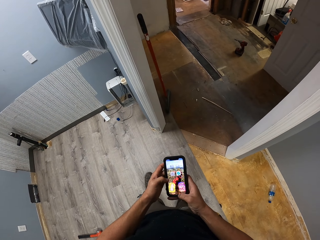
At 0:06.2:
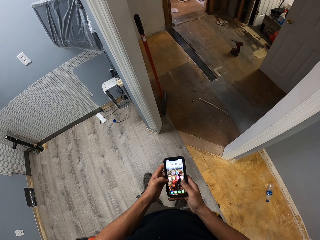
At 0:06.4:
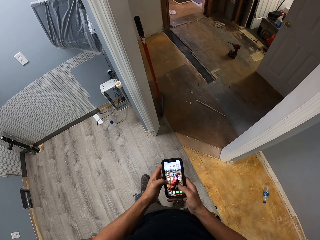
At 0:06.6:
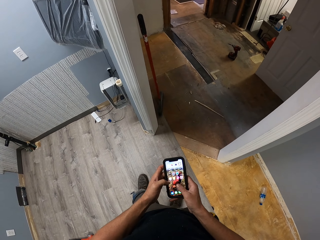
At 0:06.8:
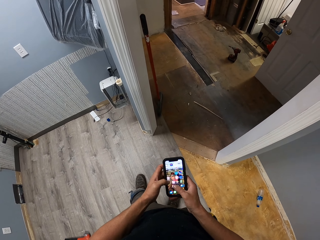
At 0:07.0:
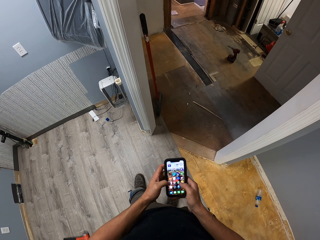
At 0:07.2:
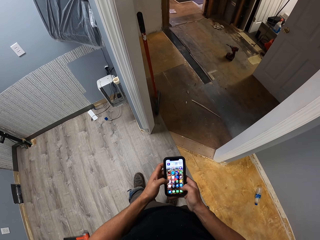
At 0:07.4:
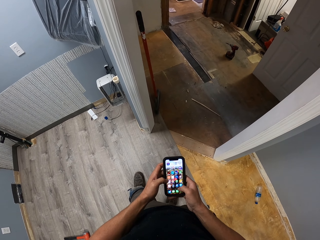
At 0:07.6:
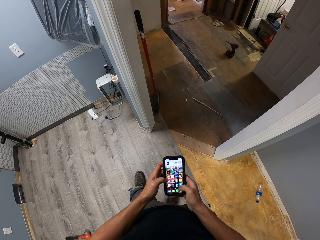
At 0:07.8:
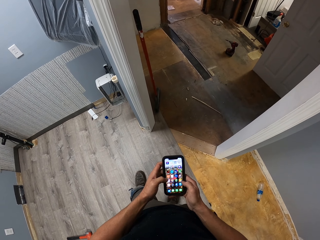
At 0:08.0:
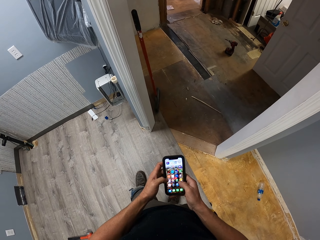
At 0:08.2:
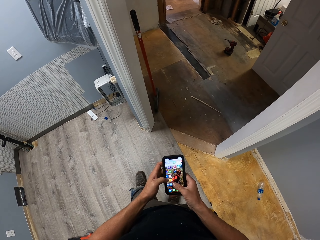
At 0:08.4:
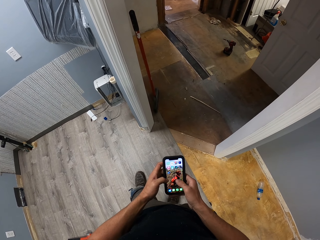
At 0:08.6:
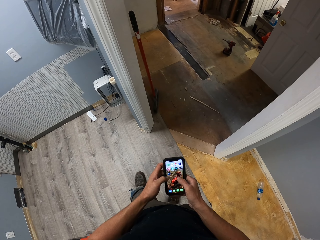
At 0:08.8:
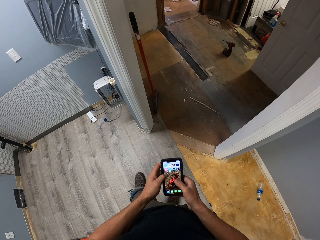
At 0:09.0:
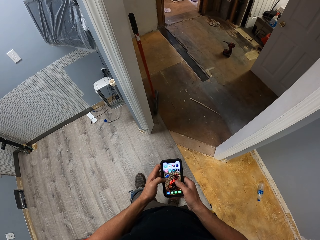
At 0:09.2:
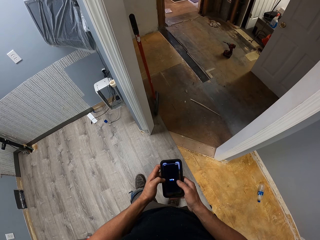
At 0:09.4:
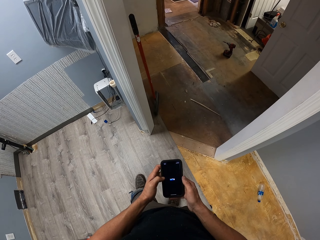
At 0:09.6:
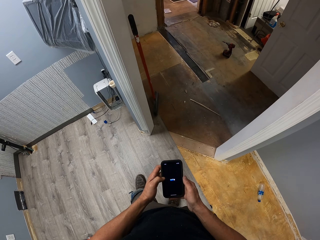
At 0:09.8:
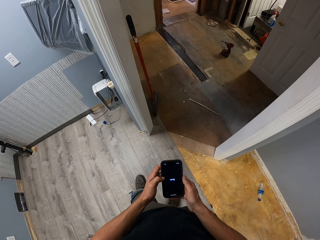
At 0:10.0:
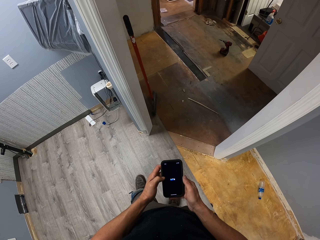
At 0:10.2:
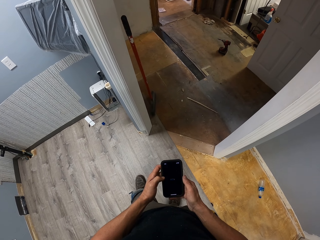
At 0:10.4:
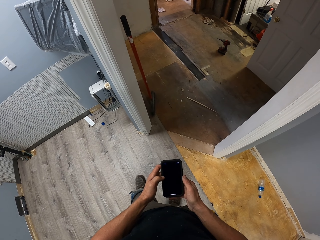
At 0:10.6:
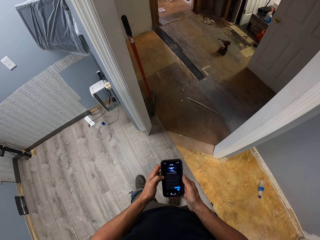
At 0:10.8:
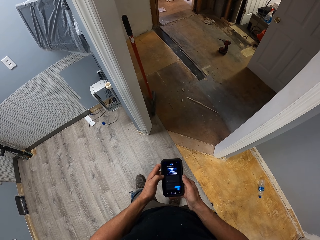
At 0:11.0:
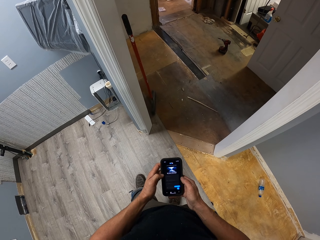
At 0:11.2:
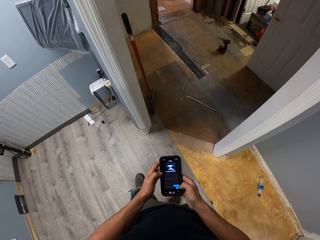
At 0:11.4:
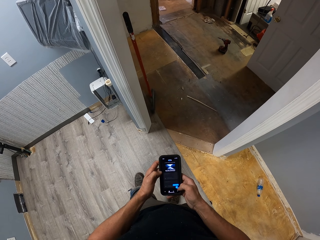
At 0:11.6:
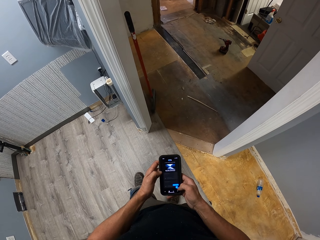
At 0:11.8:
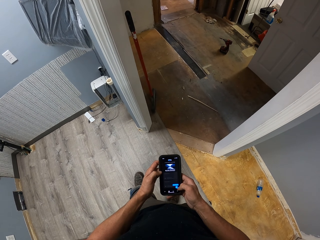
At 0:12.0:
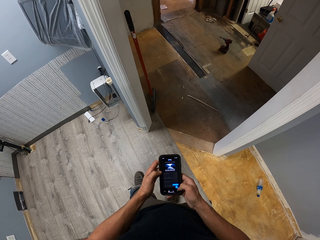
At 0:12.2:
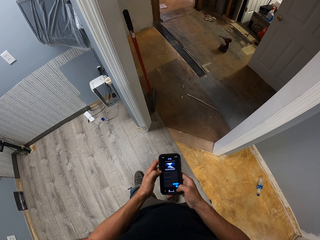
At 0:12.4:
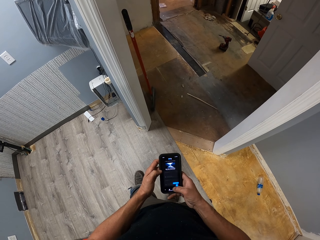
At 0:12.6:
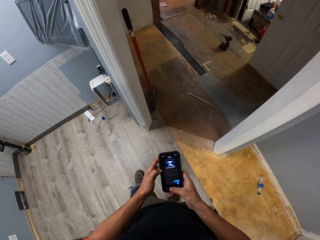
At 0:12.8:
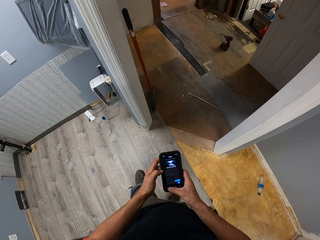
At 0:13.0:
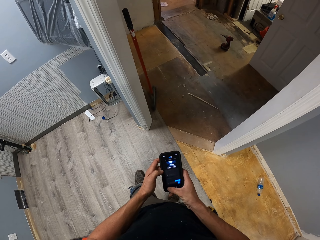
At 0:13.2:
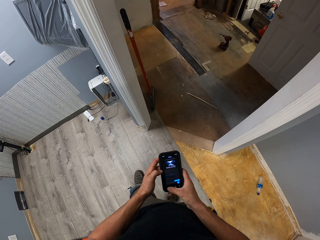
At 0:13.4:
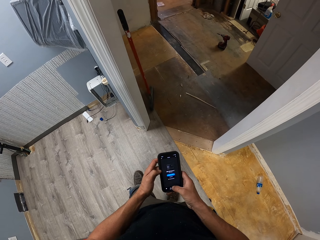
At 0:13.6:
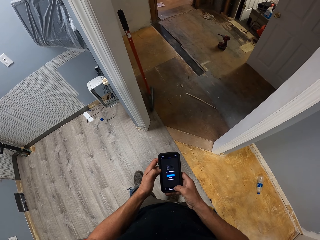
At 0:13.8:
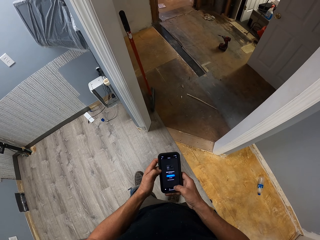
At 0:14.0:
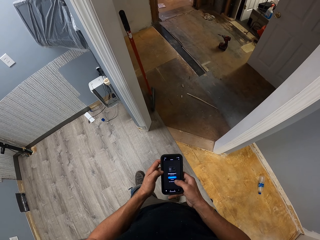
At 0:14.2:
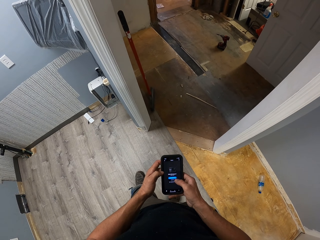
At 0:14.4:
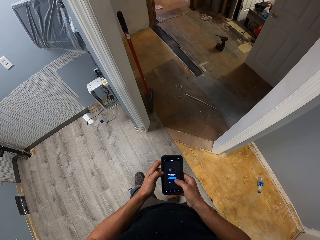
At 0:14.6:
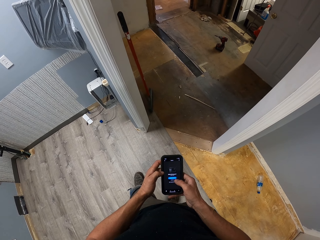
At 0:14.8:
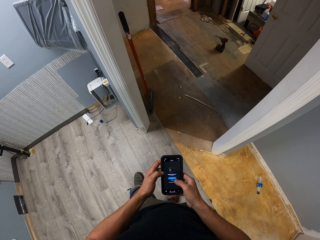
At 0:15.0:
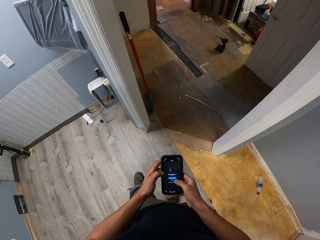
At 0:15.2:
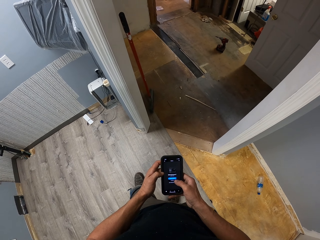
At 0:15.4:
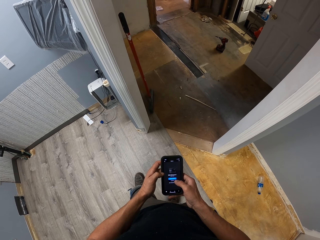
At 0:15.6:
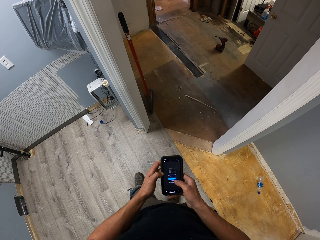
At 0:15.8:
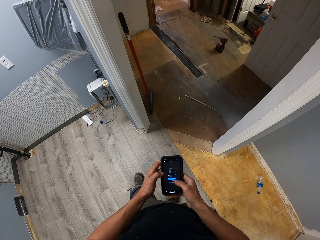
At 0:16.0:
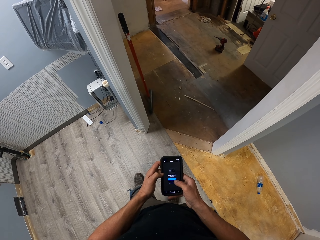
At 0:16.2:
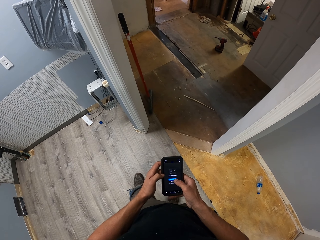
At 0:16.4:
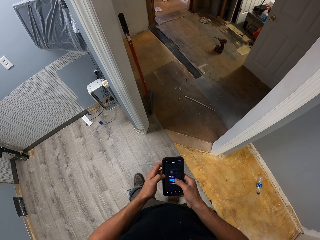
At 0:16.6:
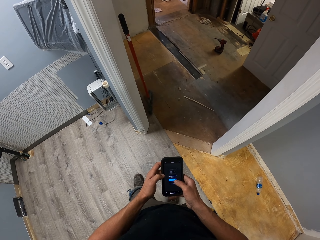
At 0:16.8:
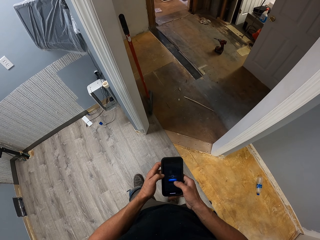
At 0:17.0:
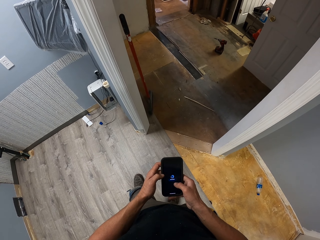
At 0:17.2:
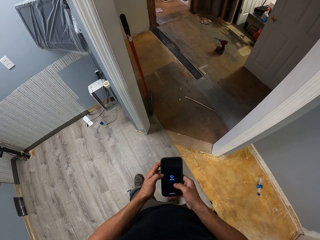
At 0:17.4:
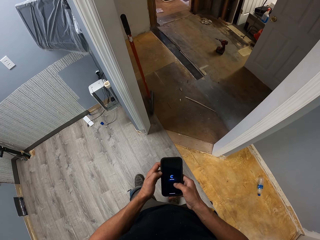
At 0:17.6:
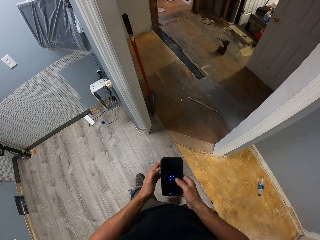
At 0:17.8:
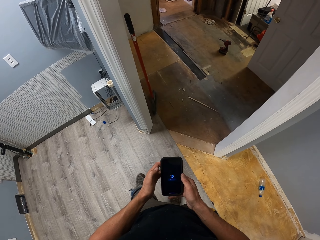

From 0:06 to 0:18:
The camera wearer scrolls through the phone. They stare at the mobile phone. They touch the mobile phone with both hands.

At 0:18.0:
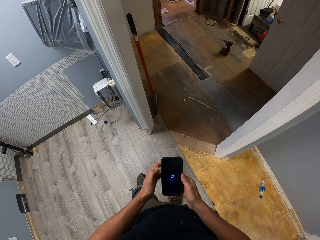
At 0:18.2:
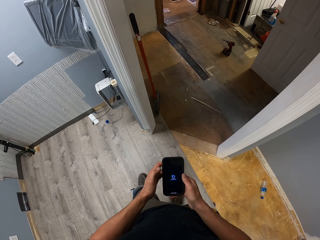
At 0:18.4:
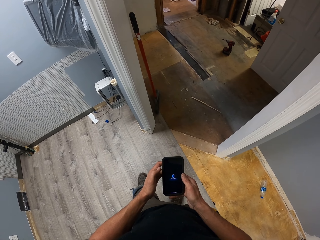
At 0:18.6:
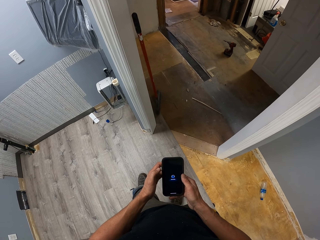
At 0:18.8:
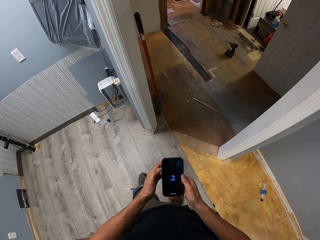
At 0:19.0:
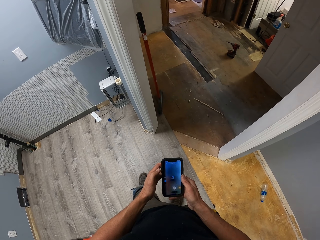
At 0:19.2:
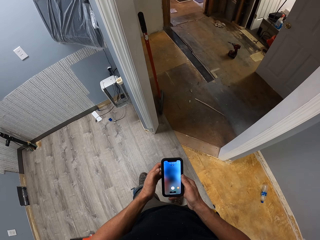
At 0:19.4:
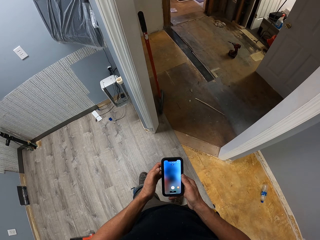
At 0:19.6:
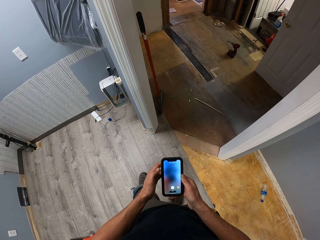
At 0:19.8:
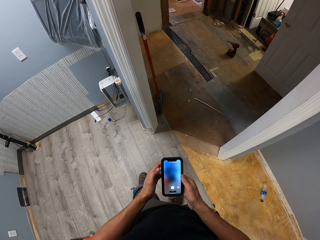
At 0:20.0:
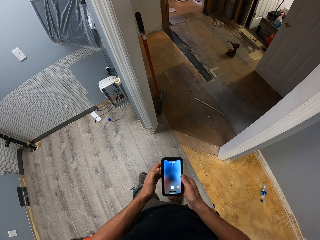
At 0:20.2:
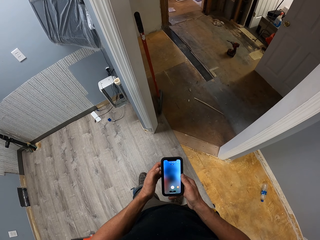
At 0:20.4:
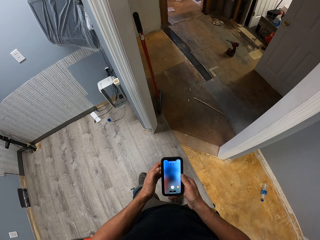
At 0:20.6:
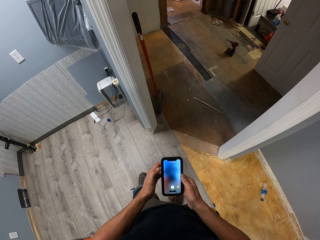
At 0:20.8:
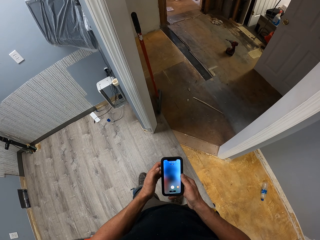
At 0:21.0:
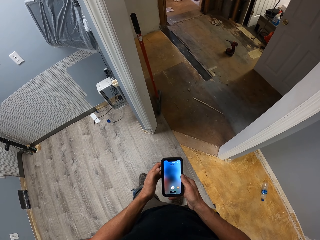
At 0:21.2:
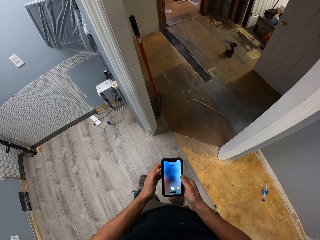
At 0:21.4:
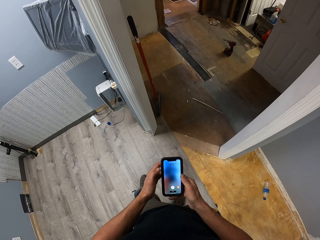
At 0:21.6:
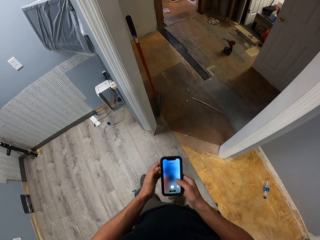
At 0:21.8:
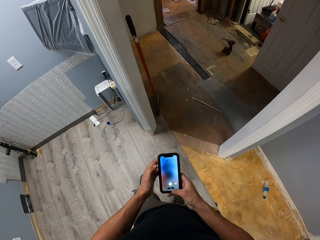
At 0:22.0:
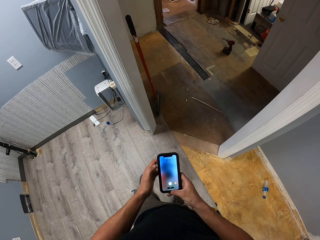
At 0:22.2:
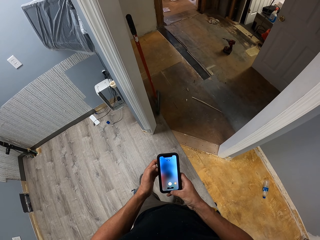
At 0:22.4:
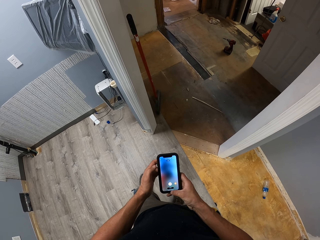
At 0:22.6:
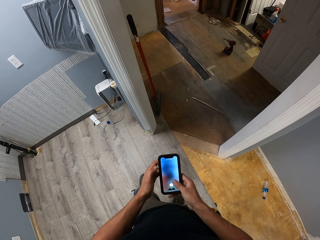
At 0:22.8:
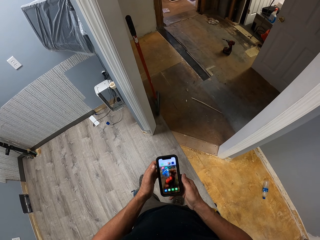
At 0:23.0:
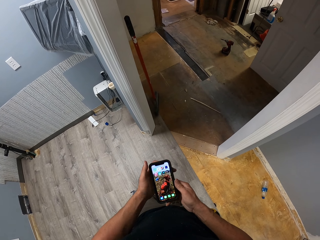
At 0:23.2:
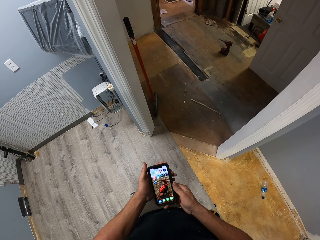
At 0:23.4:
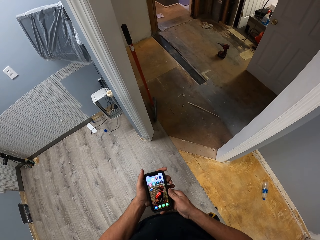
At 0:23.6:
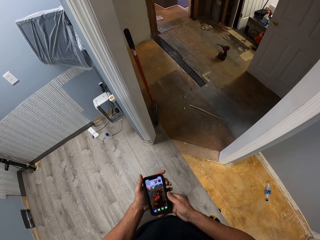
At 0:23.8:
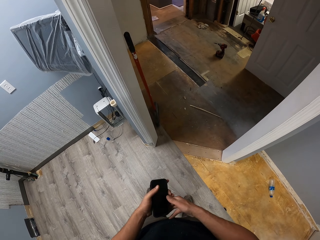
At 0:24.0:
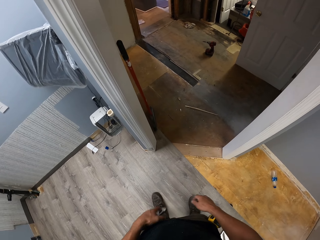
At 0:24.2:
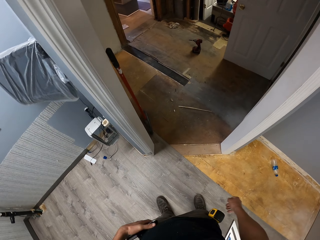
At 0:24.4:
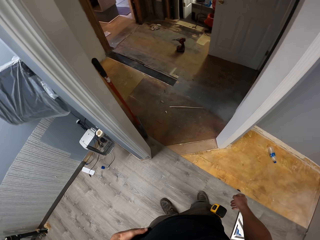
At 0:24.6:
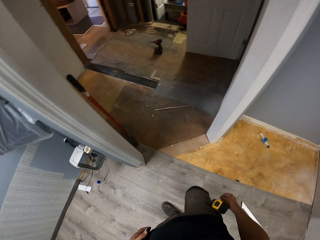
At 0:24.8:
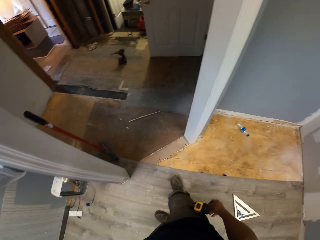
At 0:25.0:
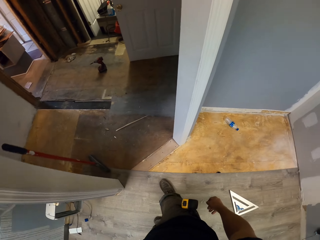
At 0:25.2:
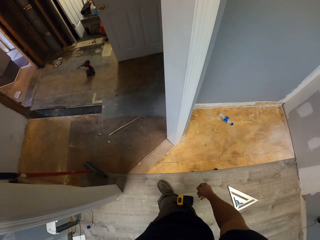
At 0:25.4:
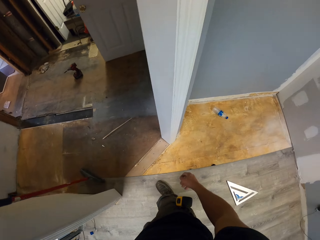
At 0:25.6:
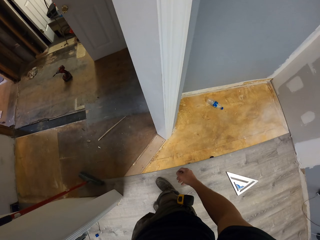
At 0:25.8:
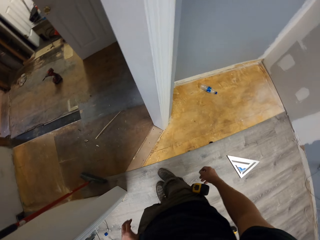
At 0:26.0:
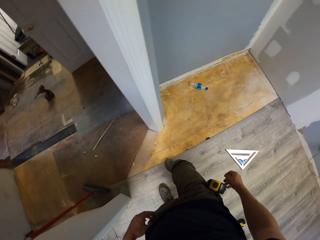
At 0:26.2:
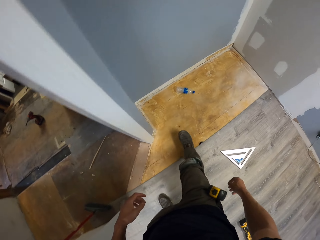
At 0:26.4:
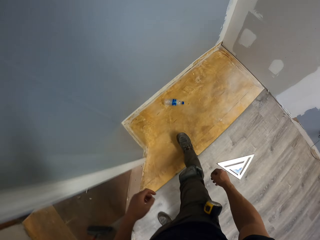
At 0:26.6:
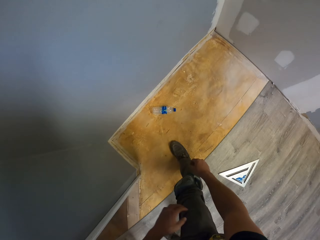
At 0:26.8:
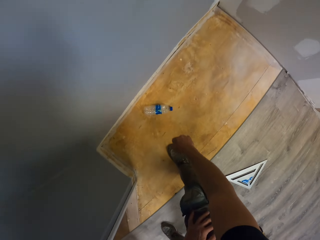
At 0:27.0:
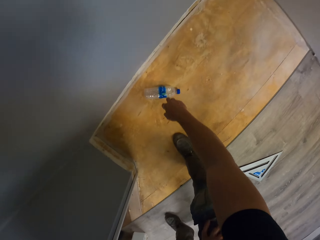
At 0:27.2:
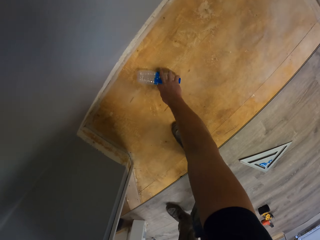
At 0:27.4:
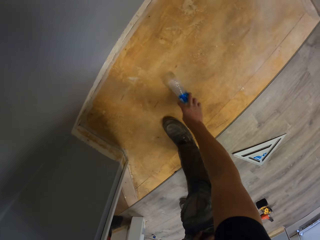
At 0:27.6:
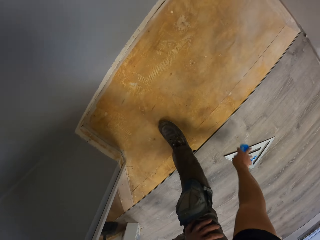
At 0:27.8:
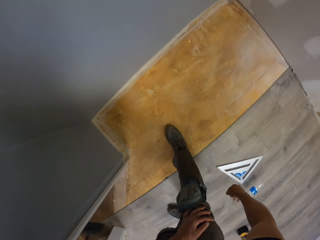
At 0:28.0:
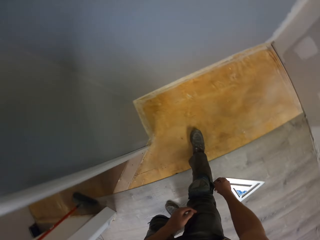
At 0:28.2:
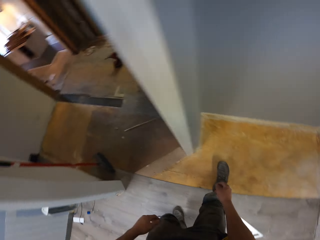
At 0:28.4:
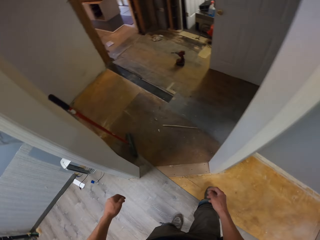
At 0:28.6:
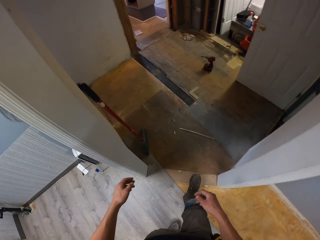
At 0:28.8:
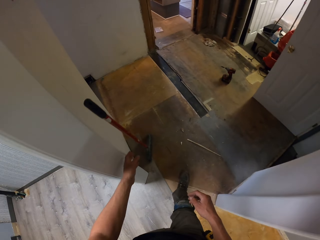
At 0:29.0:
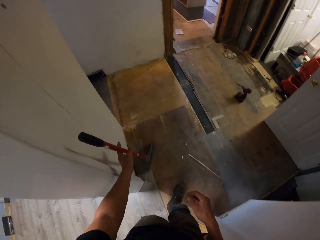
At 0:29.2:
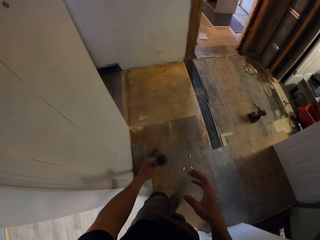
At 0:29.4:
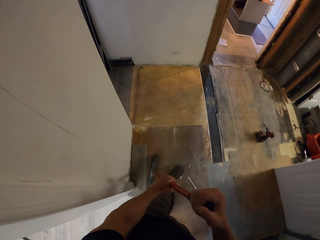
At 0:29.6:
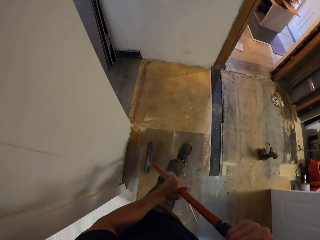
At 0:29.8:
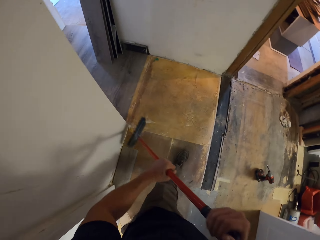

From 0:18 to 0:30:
The camera wearer swings the right hand and swings the left hand. They put the mobile phone in the pocket. They walk in the room. They pick up a plastic bottle with the right hand. They drop the plastic bottle on the floor. They walk in the house. They pick up a broom with the left hand. They hold the broom with the right hand.
